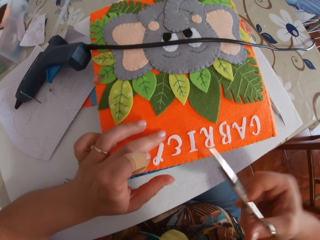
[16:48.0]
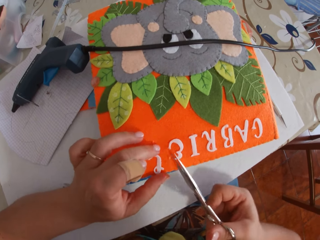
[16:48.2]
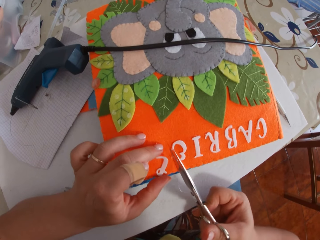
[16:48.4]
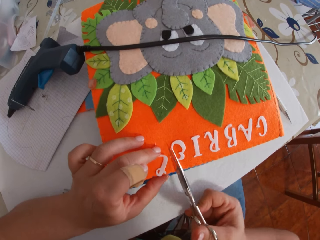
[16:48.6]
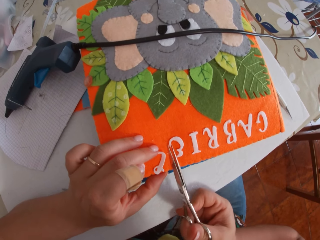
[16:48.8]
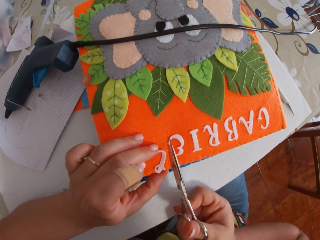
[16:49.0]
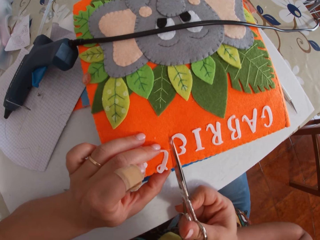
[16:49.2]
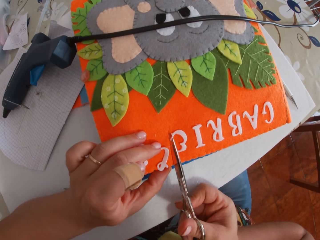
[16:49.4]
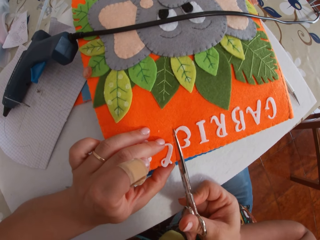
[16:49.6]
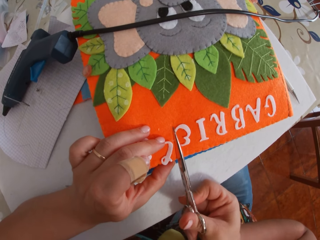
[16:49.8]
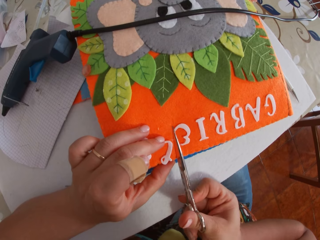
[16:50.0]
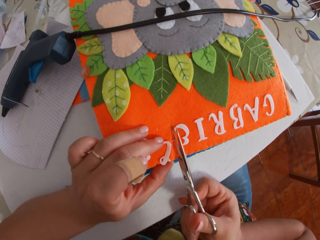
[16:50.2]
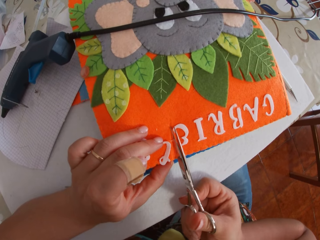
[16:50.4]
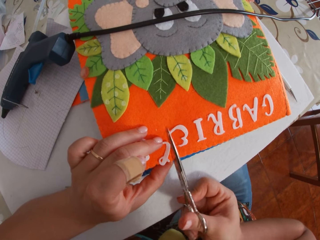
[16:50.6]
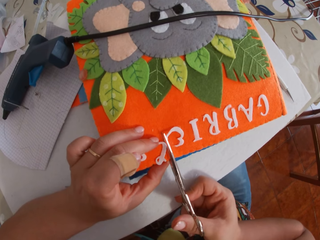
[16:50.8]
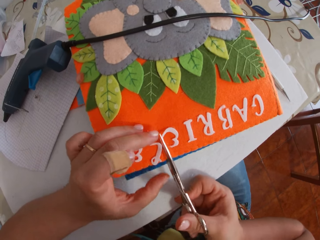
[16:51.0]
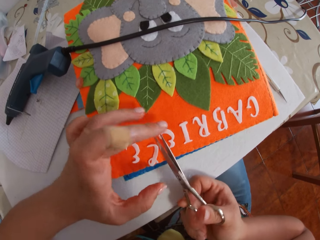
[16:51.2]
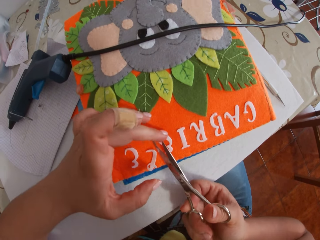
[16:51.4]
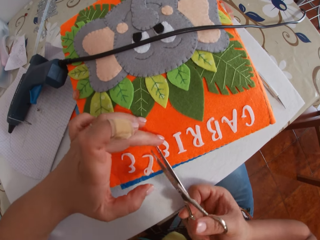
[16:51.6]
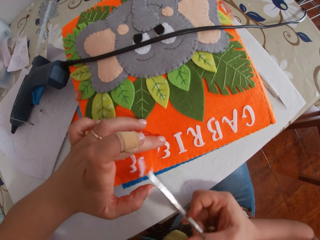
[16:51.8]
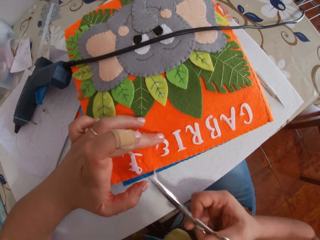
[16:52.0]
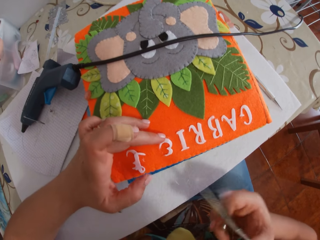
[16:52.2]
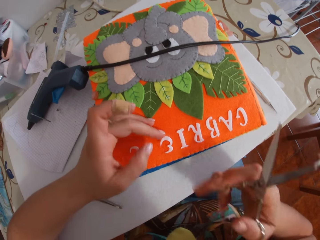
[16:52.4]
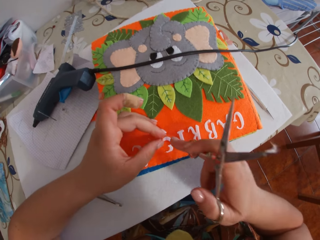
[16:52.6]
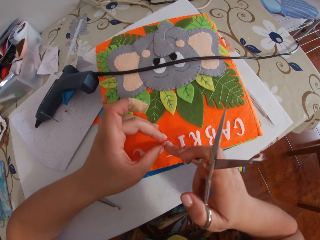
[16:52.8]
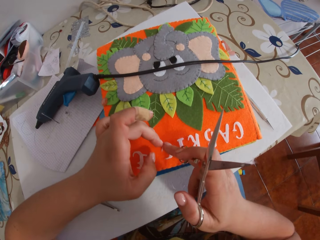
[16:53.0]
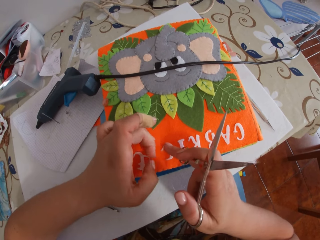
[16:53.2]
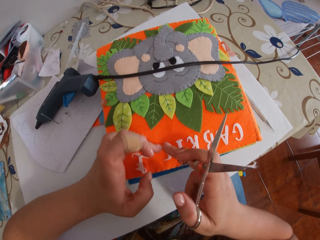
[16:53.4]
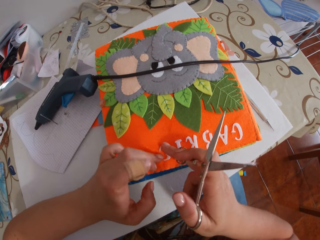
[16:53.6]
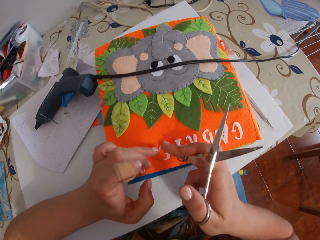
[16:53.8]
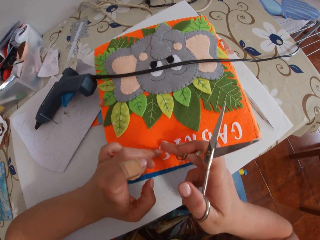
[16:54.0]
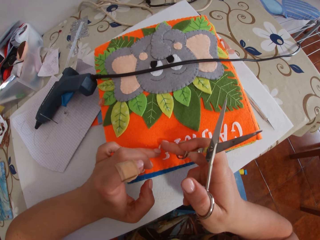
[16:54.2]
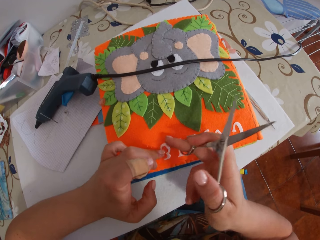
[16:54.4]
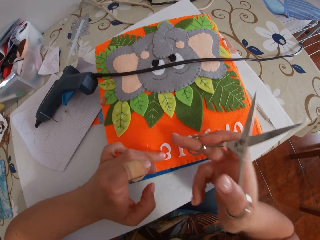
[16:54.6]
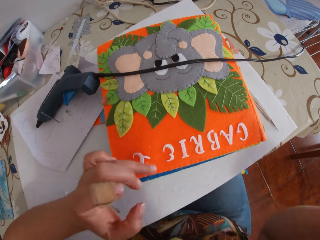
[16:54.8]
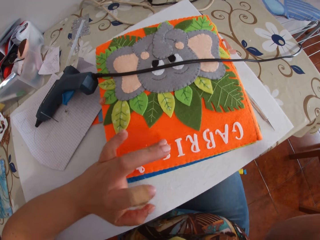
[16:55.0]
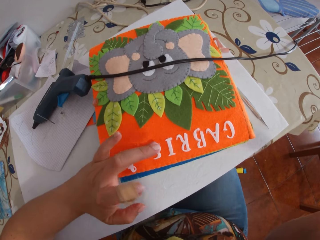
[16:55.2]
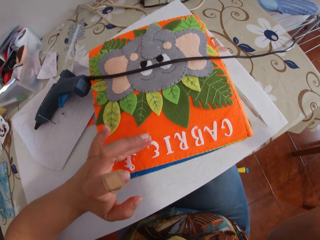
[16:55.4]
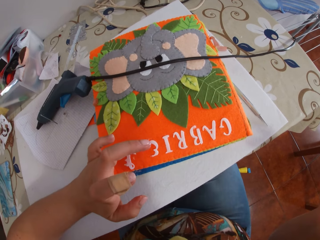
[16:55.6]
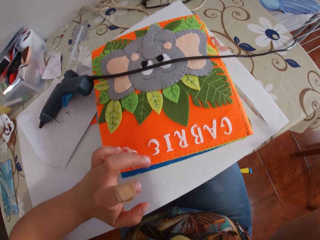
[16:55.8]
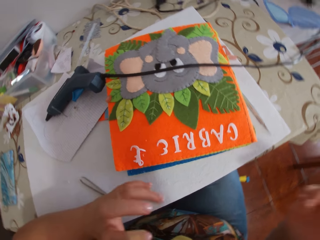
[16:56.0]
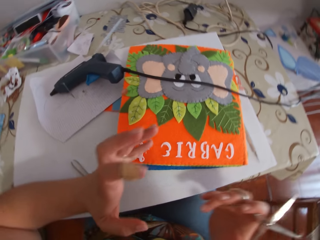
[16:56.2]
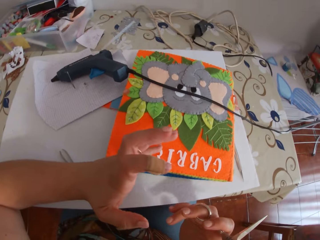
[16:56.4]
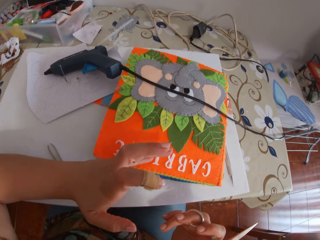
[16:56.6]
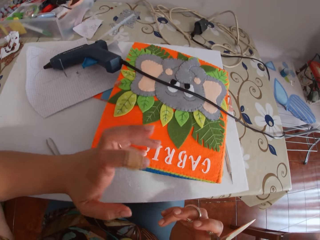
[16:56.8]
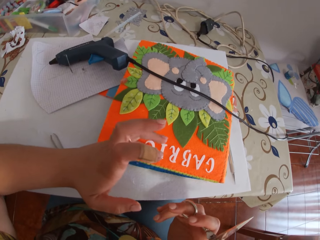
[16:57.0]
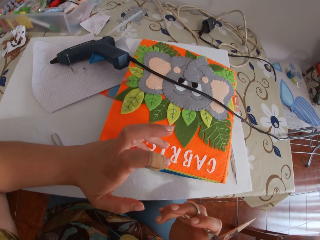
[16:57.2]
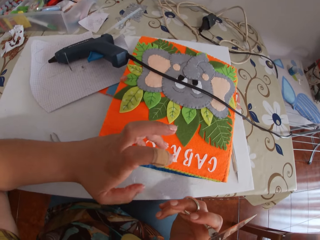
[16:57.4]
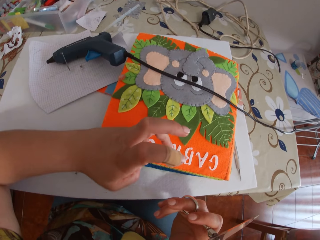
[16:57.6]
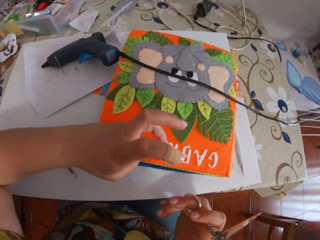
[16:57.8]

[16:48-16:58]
The camera wearer moves the paper alphabet. She cuts the paper alphabet with the pair of scissors. She holds the paper alphabet with her finger. She places the paper alphabet on the book with her fingers.

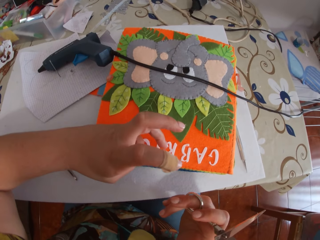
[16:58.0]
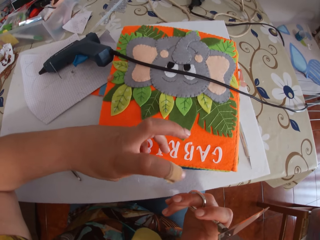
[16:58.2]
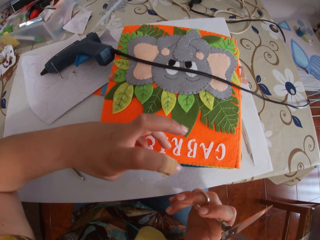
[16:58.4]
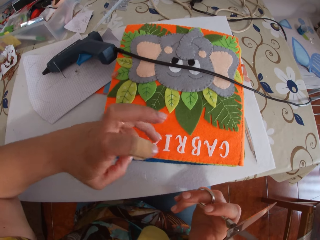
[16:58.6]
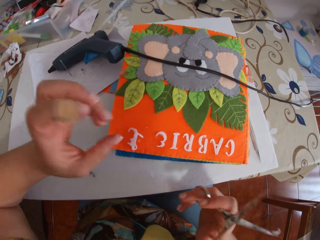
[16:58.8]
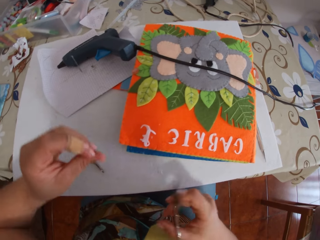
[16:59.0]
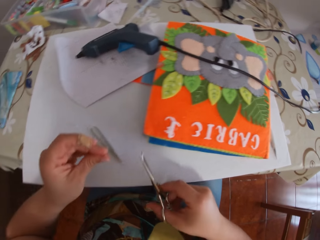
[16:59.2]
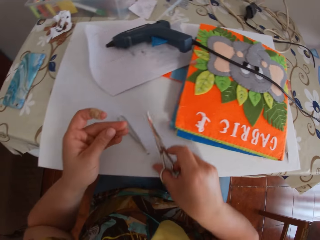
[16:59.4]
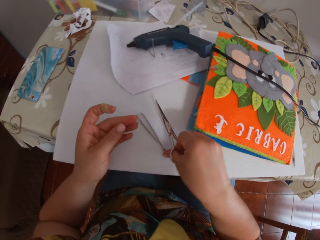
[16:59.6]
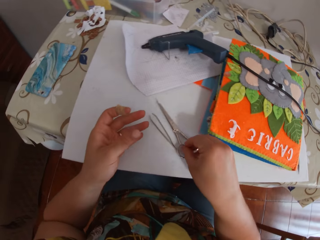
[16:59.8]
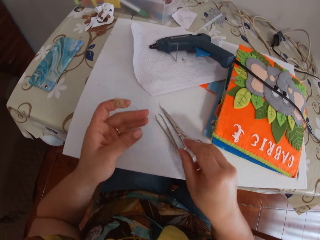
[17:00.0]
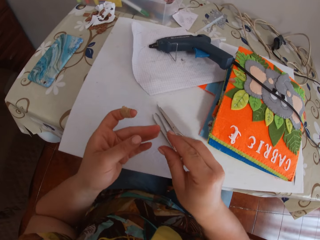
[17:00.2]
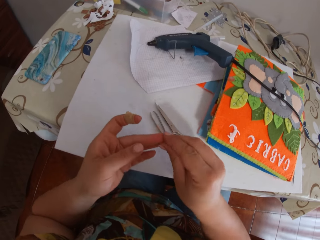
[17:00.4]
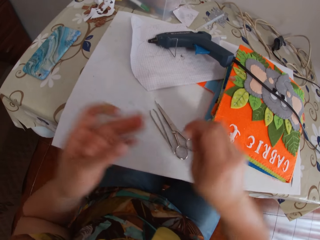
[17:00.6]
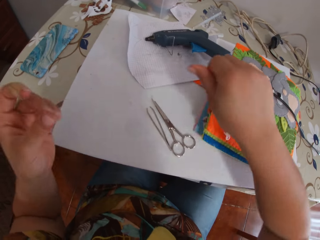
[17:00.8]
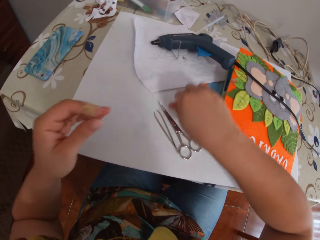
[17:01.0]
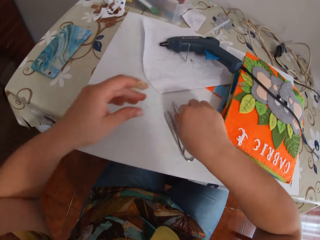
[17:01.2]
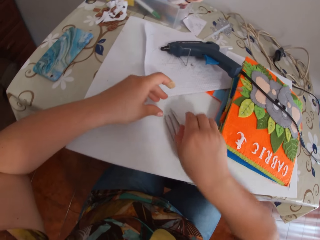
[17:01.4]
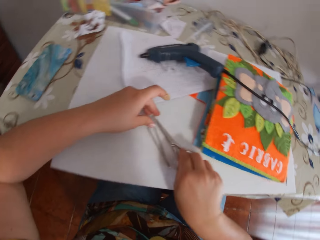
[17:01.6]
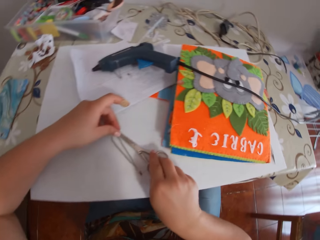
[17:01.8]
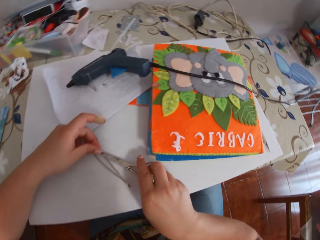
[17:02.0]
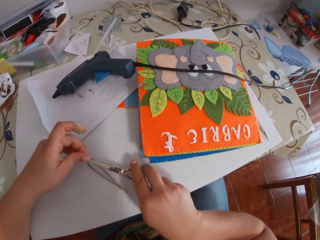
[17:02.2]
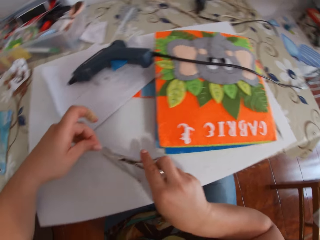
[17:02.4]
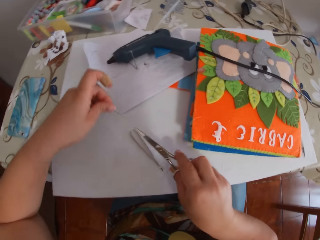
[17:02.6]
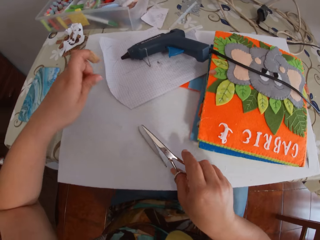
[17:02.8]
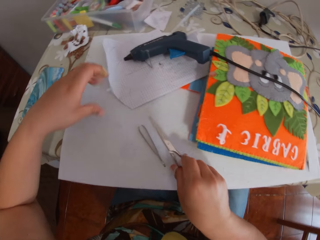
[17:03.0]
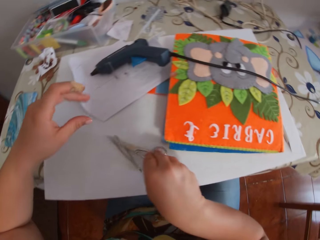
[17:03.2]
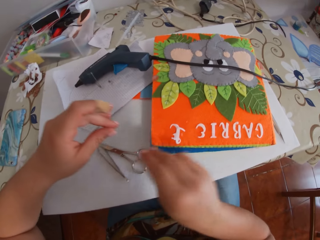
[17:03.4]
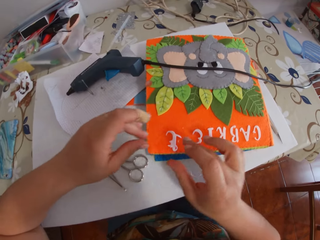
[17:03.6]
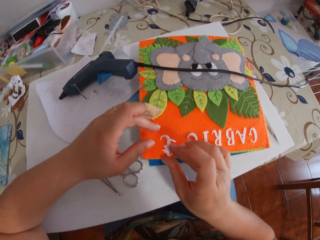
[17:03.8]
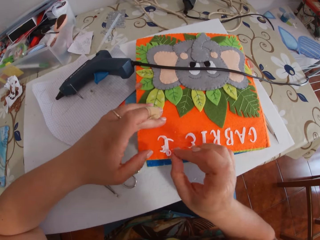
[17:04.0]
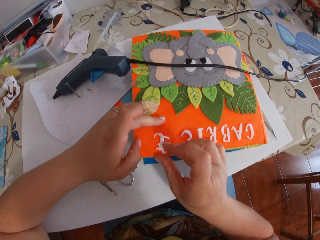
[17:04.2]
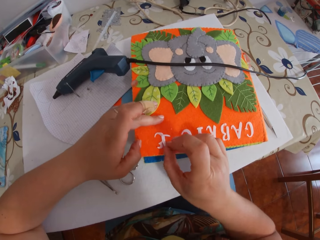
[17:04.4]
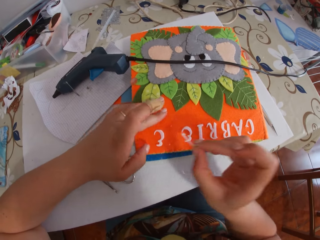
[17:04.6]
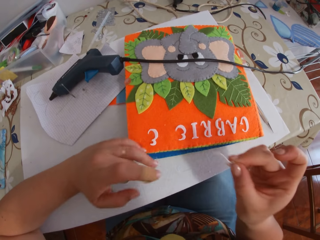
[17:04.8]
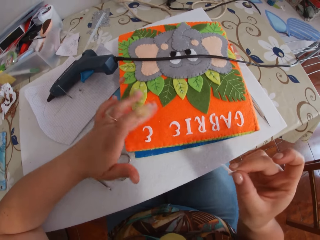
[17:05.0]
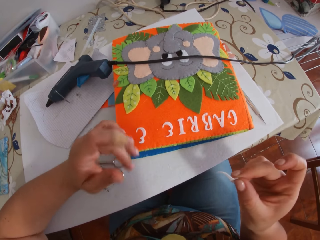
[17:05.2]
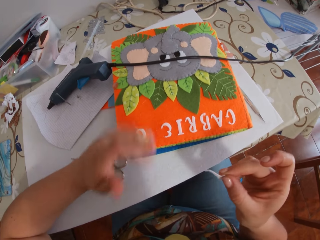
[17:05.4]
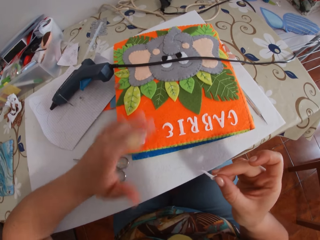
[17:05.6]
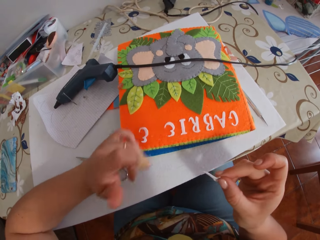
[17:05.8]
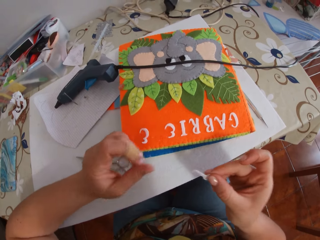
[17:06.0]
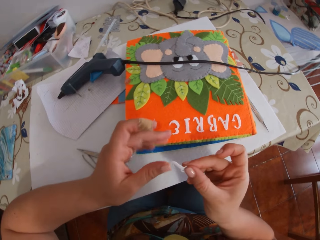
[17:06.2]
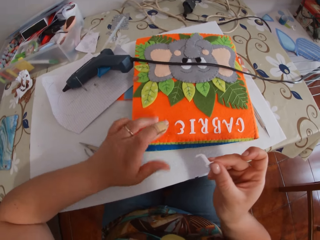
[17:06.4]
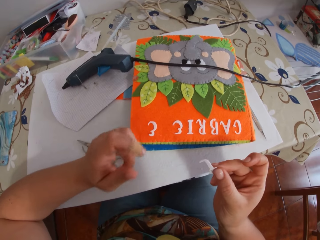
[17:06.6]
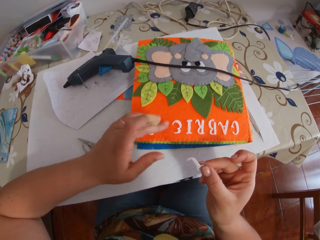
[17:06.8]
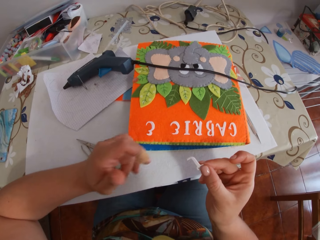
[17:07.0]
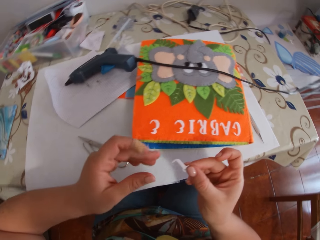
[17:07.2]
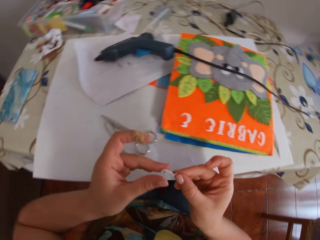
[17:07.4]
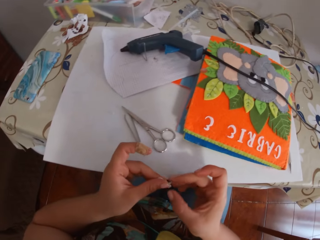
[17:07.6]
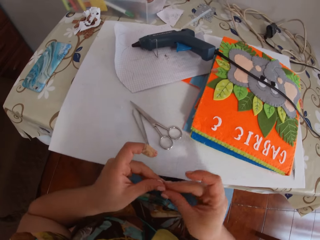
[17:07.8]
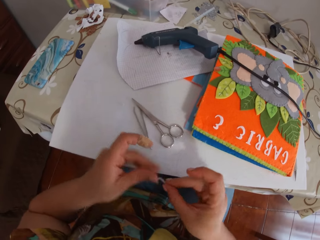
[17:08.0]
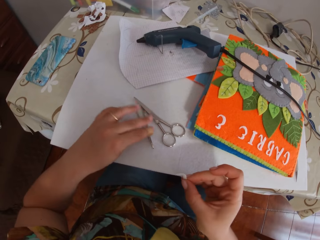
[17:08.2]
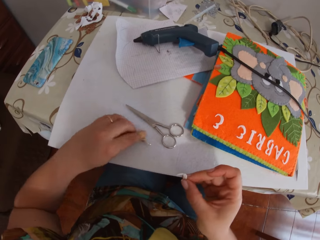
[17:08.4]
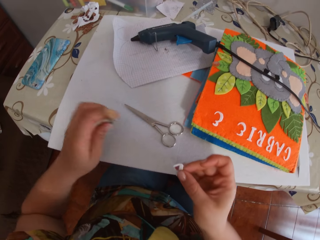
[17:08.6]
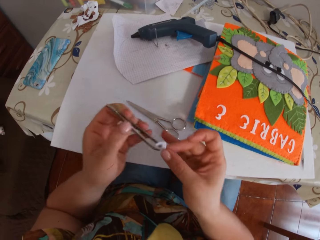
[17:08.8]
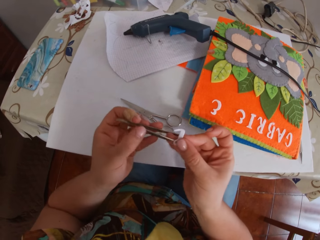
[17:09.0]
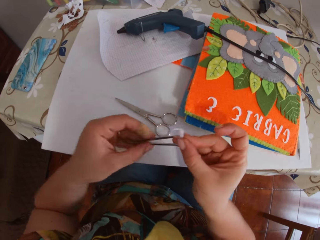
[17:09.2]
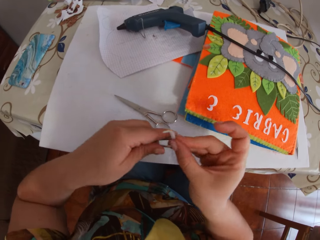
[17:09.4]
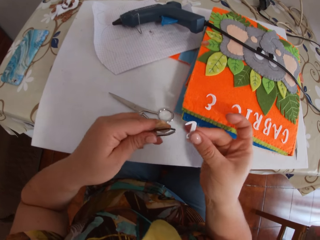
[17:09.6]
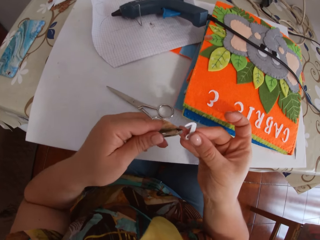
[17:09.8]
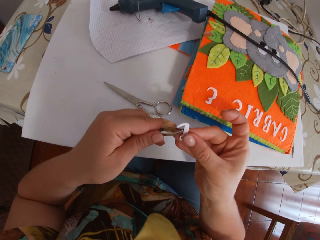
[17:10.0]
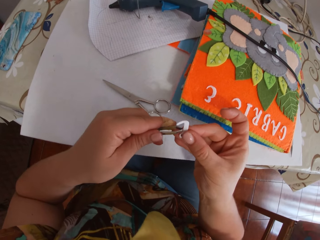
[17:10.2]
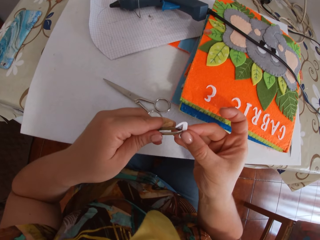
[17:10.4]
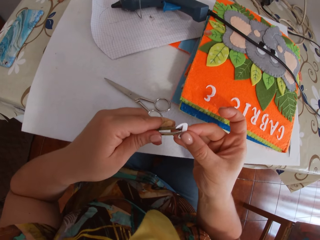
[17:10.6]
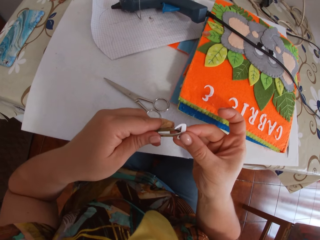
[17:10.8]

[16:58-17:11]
The camera wearer drops the pair of scissors on the cardboard. She removes glue from her finger. She picks up the pair of scissors from the cardboard. She drops the pair of scissors on the cardboard. She picks up the paper alphabet from the book. She removes glue from the book with her fingers. She passes the paper alphabet between her hands. She picks up the pincer from the cardboard. She adjusts the pincer.
